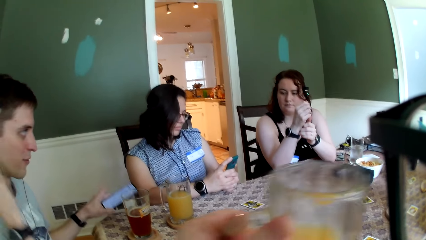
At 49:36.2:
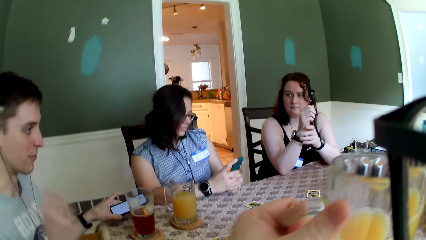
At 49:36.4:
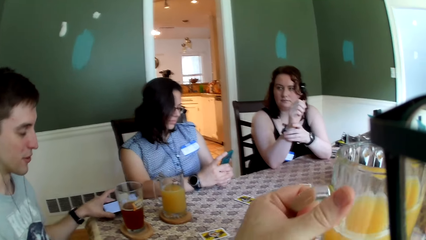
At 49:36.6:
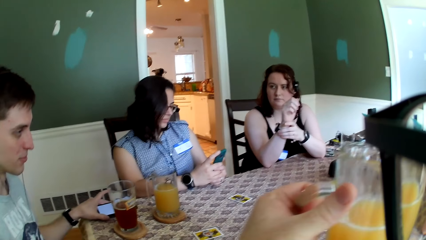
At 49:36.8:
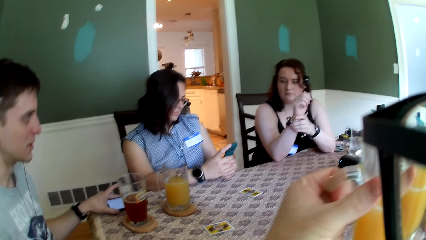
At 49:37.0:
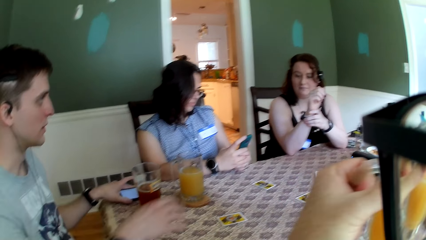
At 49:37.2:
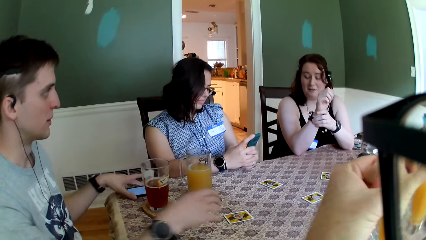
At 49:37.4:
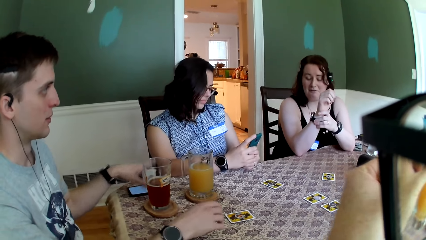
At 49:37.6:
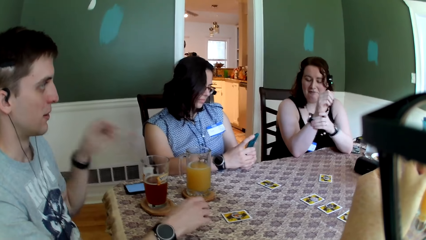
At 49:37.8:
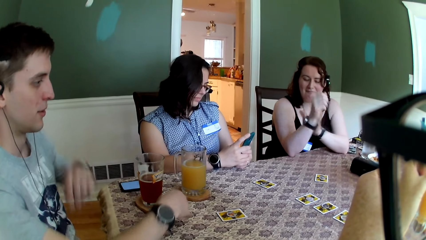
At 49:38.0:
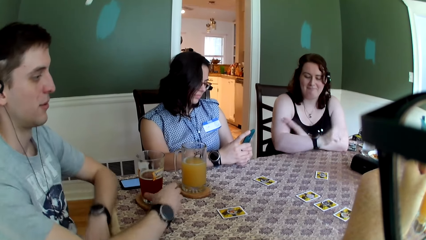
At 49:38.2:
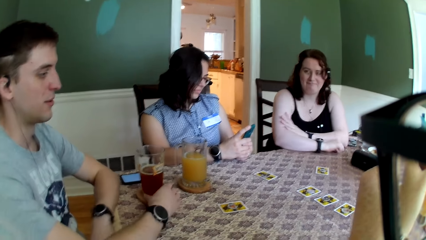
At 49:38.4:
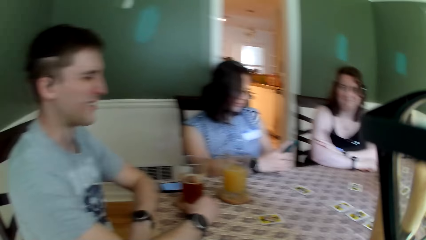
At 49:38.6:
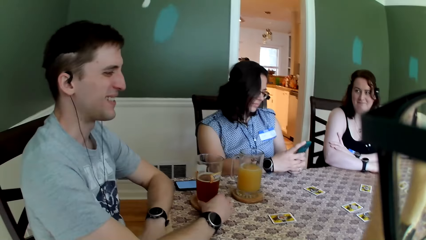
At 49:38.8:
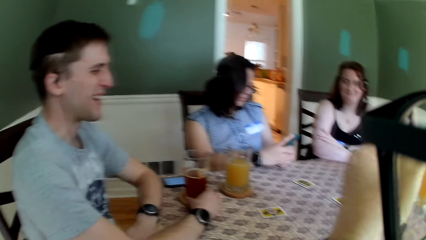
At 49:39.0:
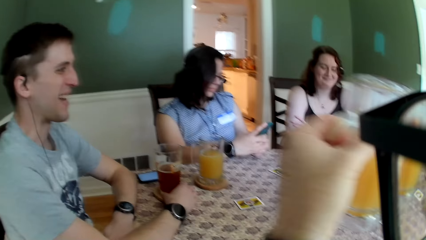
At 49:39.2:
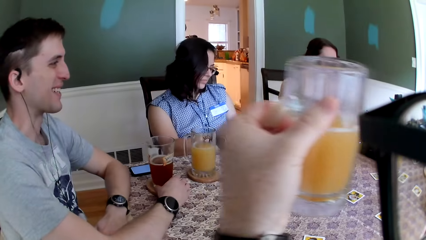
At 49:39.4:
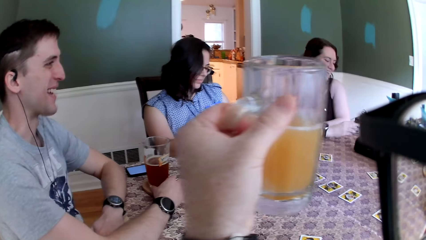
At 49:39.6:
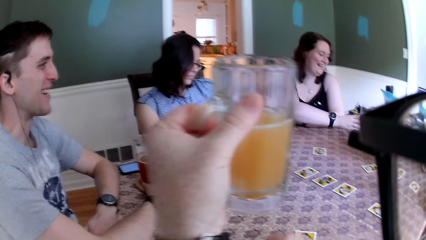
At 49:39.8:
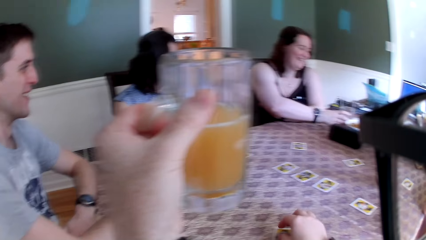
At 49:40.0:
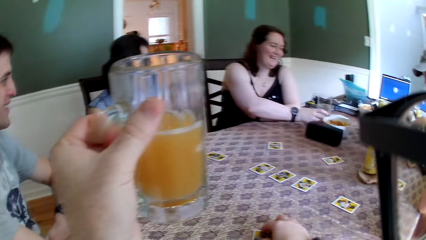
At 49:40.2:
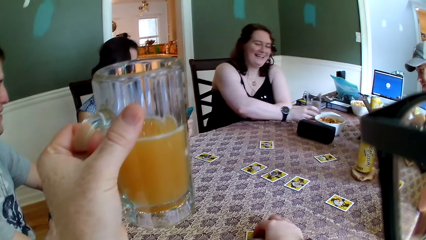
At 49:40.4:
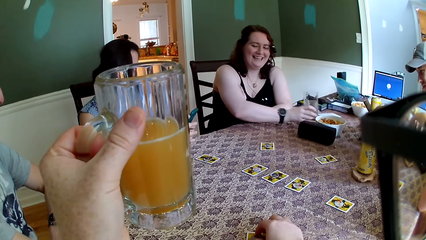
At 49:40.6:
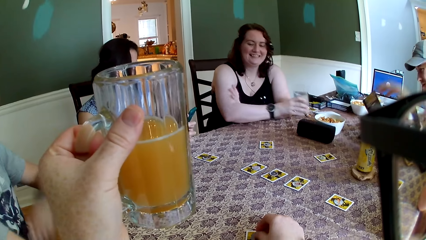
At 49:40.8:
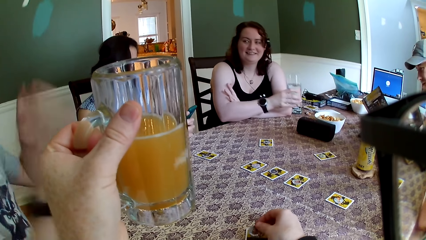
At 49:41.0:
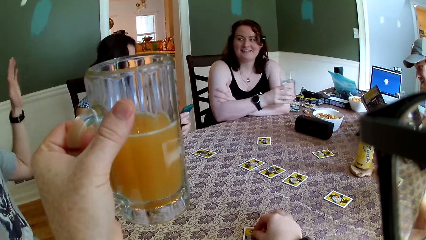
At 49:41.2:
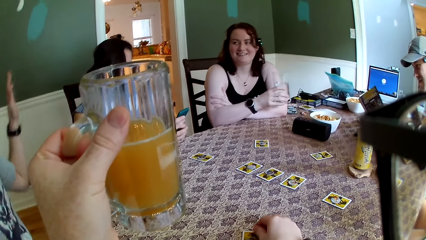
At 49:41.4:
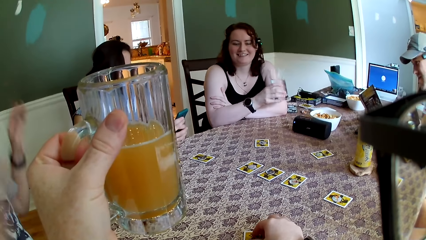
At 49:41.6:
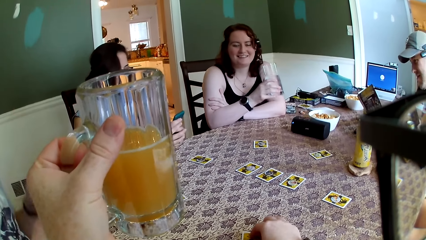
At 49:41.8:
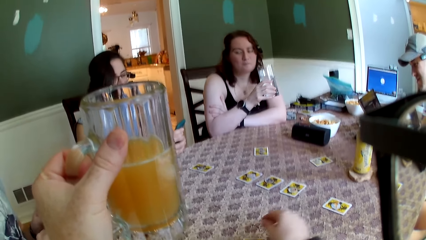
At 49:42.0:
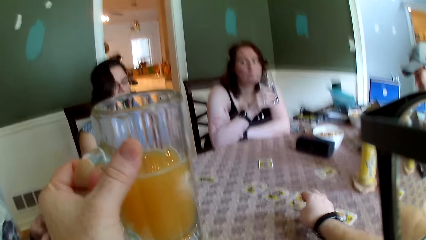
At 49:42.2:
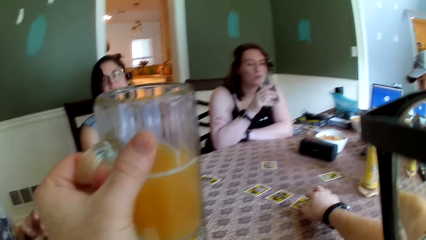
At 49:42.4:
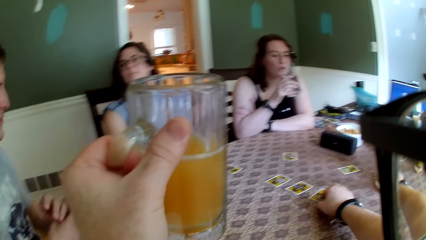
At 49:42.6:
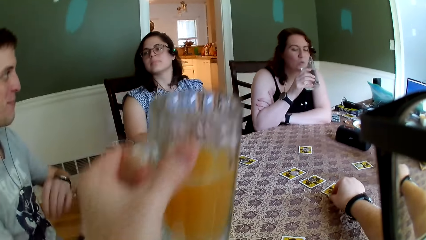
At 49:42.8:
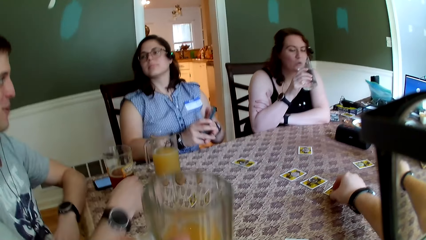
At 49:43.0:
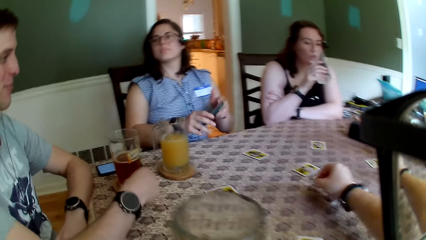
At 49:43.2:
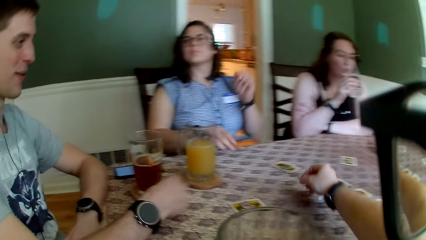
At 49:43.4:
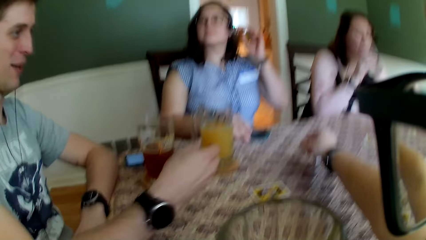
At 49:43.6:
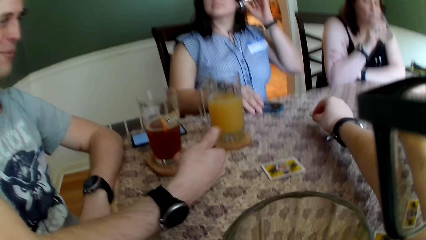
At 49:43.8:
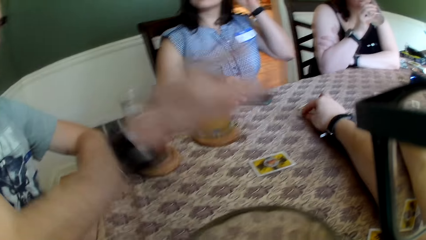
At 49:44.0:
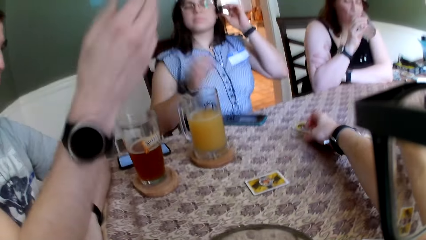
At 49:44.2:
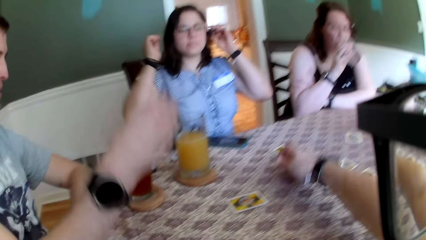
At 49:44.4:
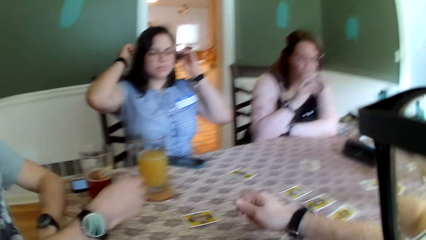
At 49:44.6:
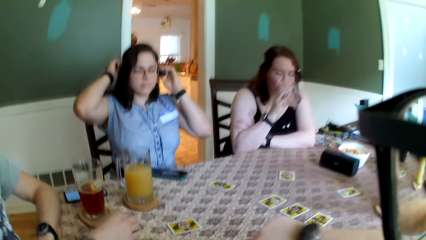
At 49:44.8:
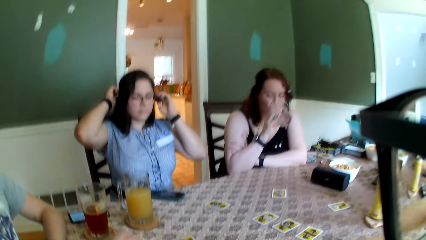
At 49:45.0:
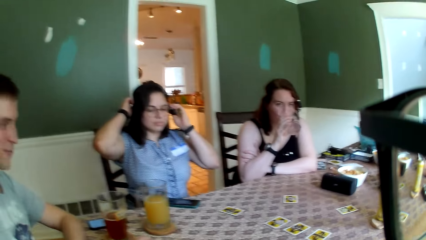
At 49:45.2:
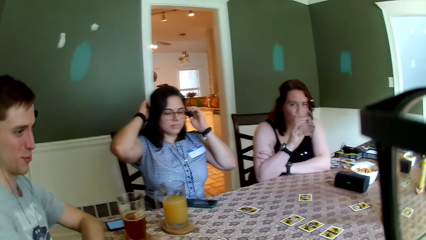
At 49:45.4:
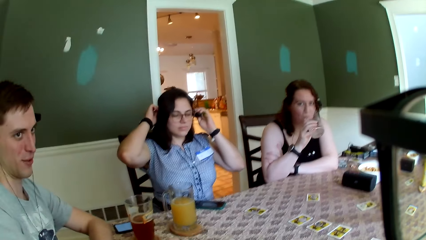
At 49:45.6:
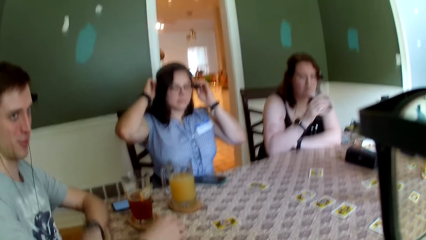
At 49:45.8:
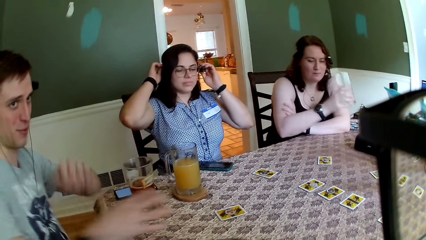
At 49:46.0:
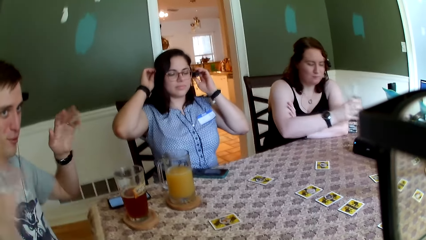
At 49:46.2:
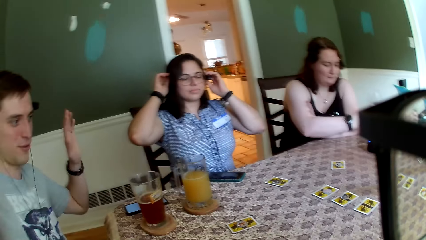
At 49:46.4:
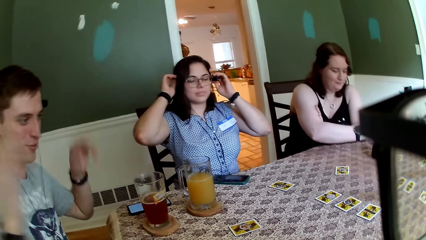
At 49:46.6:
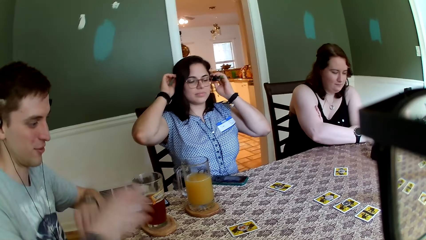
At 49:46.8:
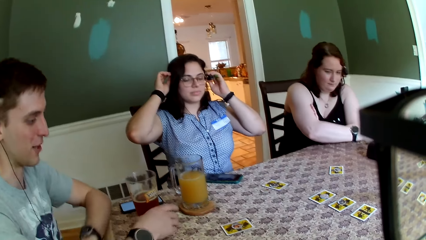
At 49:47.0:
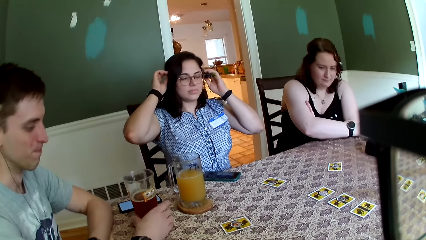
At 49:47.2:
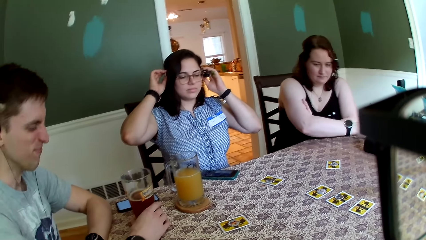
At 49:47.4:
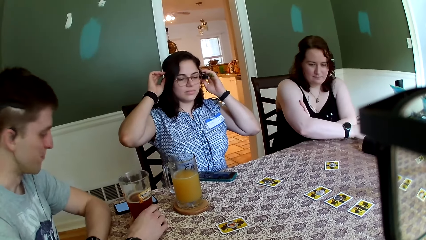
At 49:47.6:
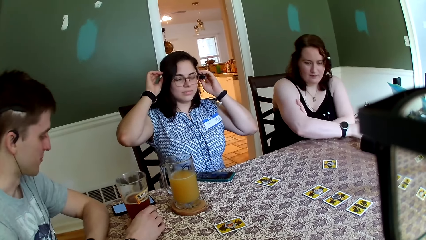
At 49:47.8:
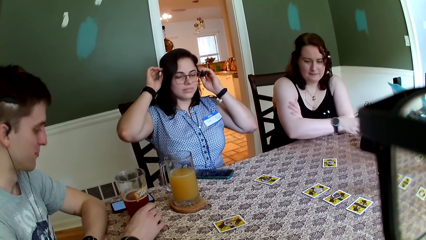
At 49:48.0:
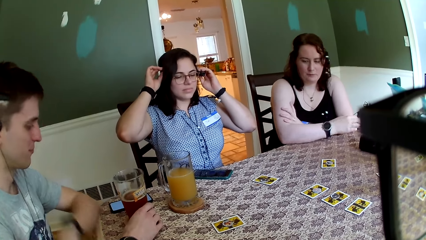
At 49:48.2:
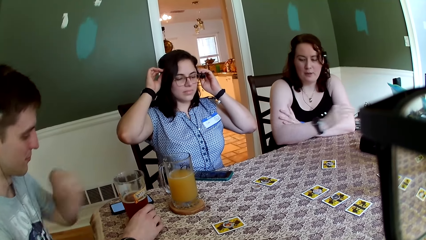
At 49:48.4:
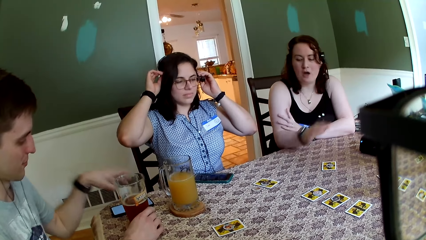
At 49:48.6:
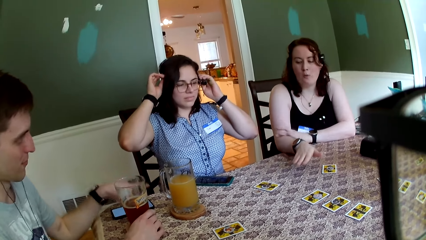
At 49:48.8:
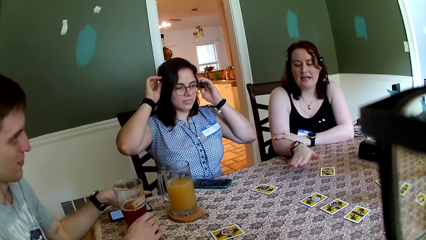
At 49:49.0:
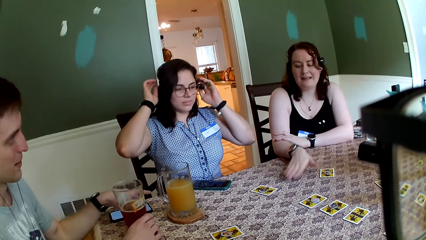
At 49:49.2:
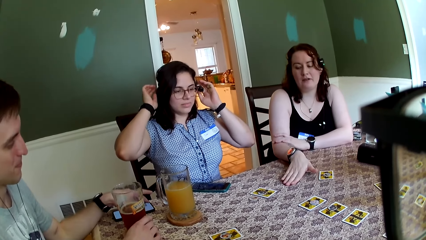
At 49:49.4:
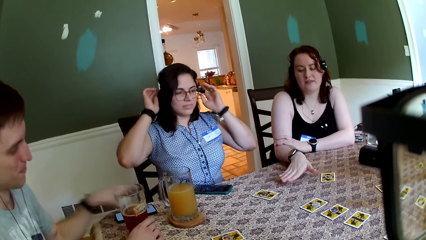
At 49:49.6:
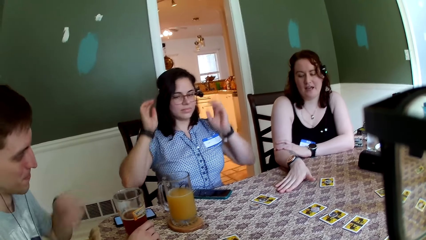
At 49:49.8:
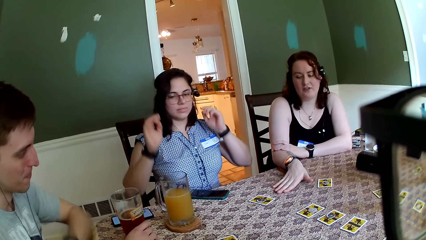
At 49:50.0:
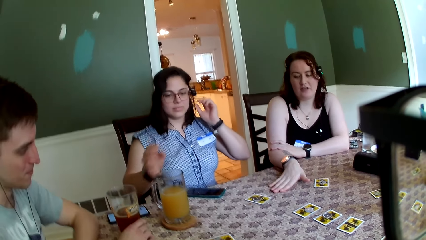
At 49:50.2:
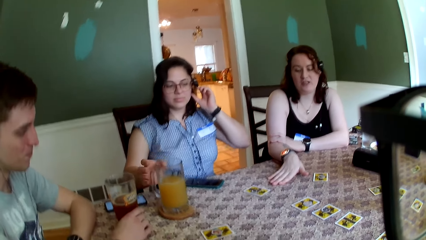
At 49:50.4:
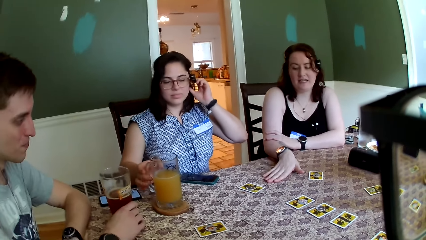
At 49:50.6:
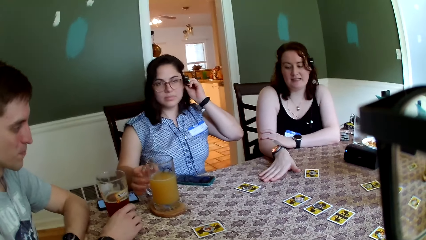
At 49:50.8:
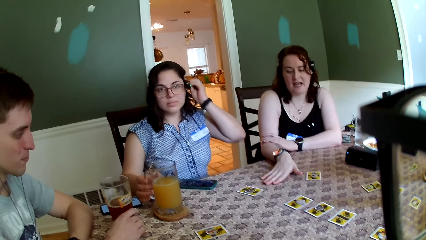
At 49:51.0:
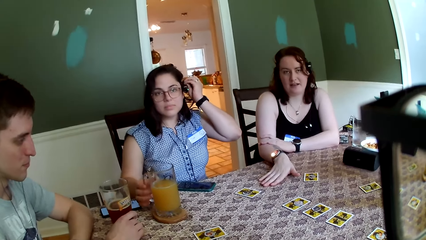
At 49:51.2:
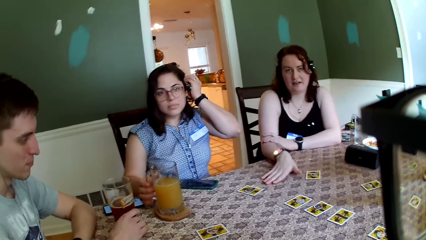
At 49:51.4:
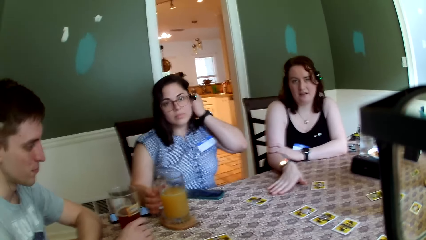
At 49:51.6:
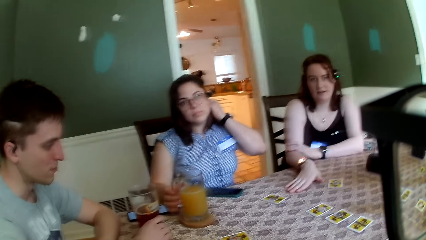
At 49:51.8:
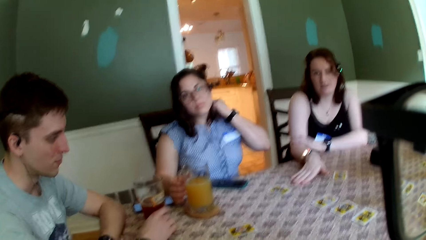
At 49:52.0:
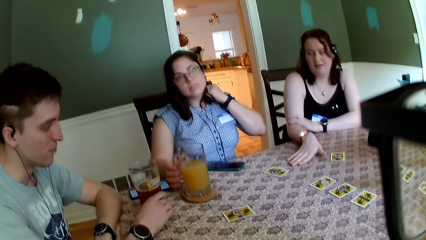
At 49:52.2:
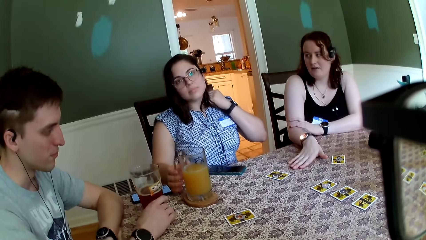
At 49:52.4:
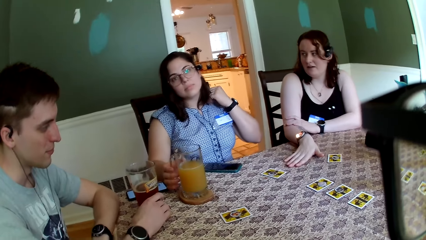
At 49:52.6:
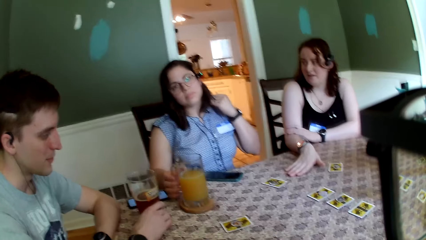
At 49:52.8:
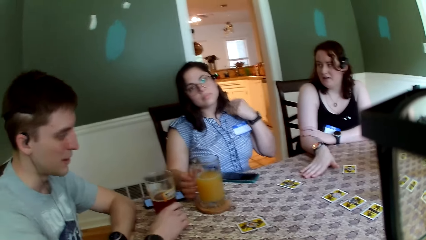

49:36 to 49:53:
The camera wearer picks up the cup of juice with his left hand. The man drops the phone with his left hand. The camera wearer converses with the group of people. The woman picks up a cup with her right hand. The camera wearer holds a card on the table with his right hand. He touches the cards on the table with his right hand. He picks the card. The man speaks to another woman and the first woman. The first woman drinks from the cup with her right hand. The other woman drops the phone on the table with her right hand. The camera wearer places the card on the table. The first woman drops the cup on the table with her right hand. The man places both hands on the table. The camera wearer converses with the first woman.
